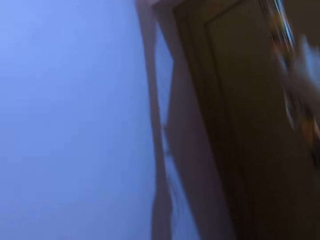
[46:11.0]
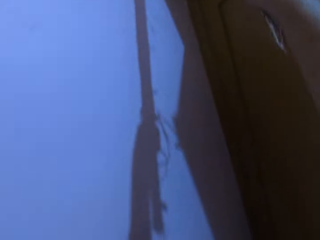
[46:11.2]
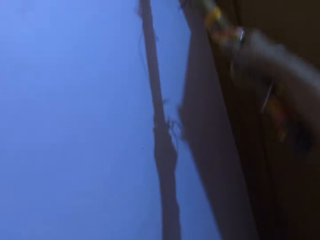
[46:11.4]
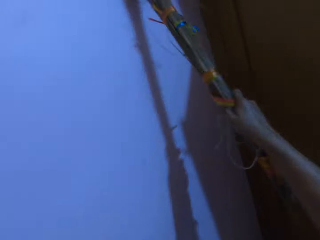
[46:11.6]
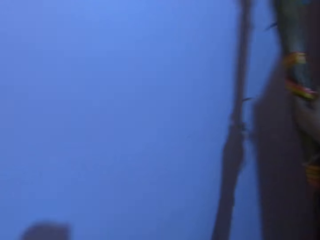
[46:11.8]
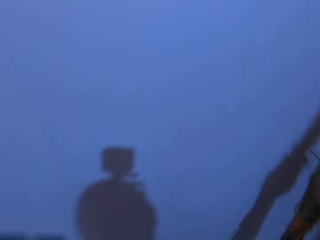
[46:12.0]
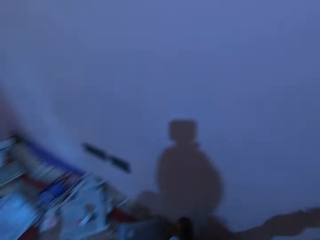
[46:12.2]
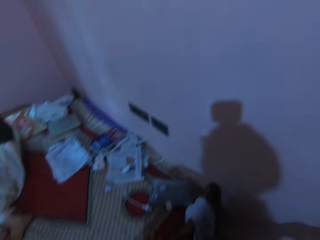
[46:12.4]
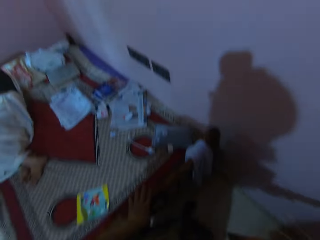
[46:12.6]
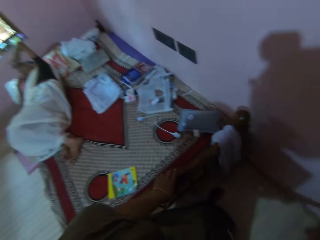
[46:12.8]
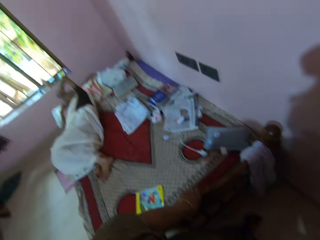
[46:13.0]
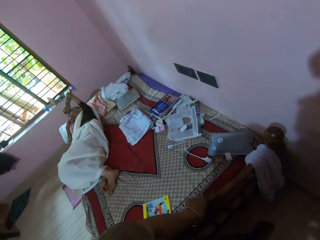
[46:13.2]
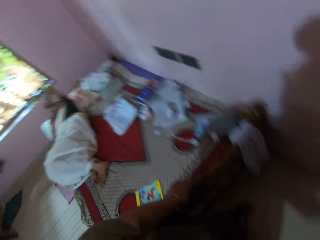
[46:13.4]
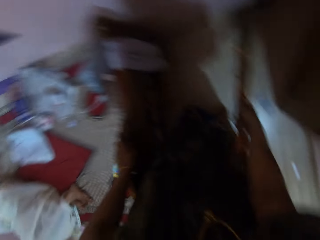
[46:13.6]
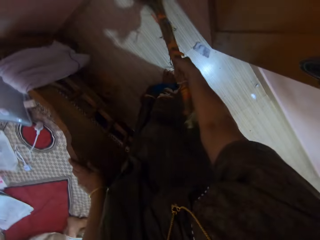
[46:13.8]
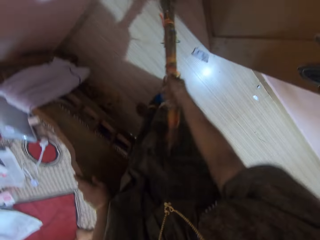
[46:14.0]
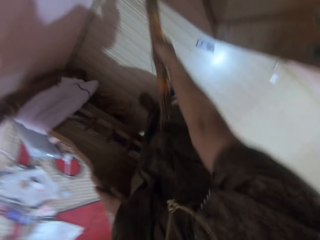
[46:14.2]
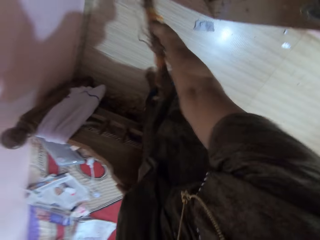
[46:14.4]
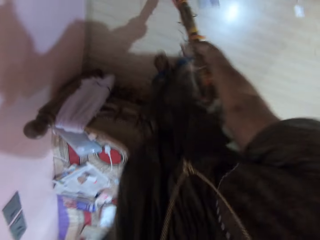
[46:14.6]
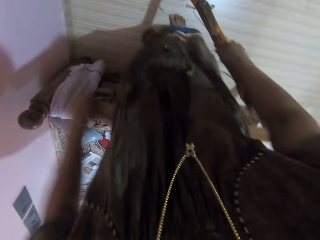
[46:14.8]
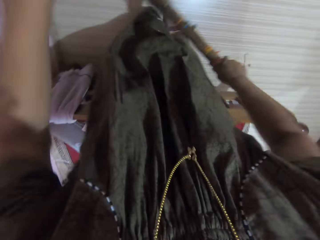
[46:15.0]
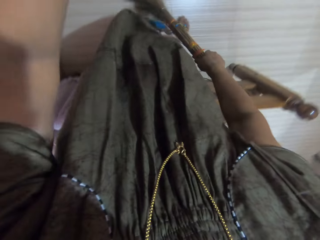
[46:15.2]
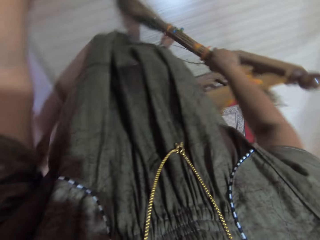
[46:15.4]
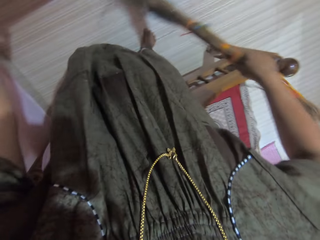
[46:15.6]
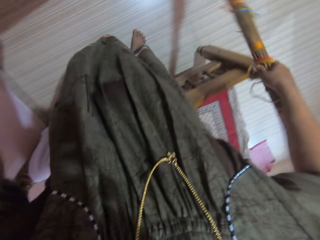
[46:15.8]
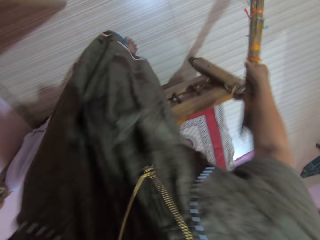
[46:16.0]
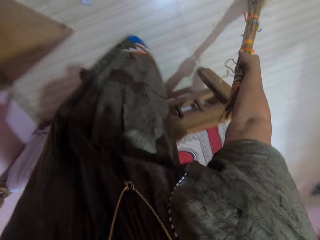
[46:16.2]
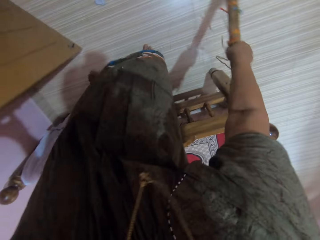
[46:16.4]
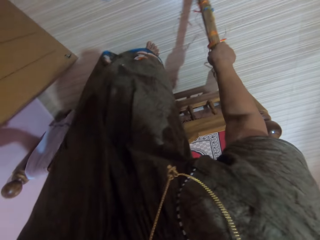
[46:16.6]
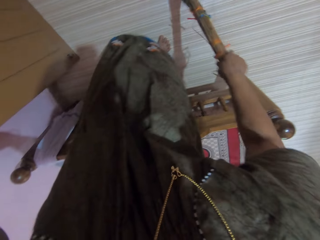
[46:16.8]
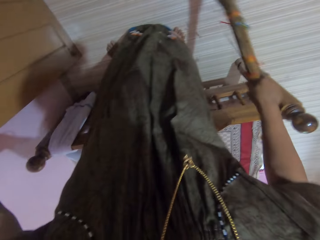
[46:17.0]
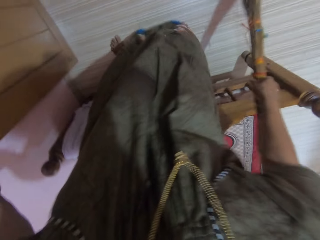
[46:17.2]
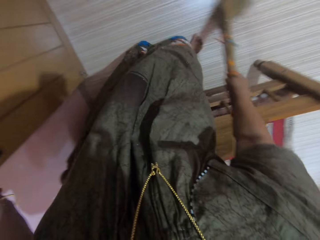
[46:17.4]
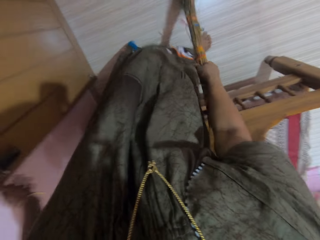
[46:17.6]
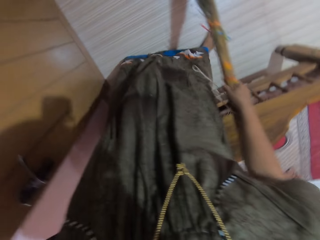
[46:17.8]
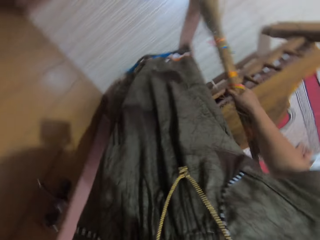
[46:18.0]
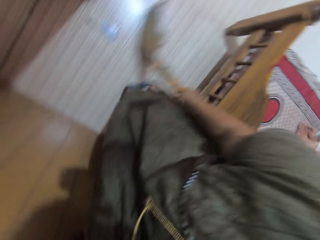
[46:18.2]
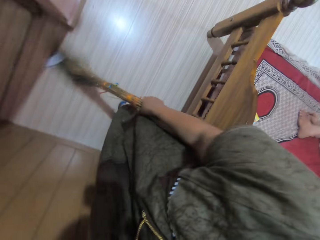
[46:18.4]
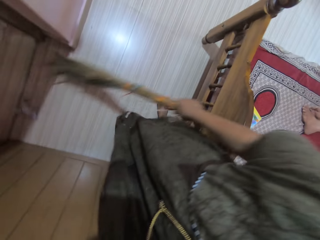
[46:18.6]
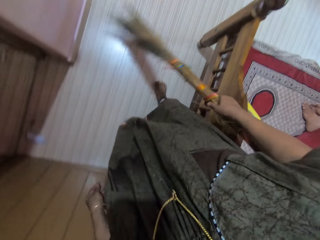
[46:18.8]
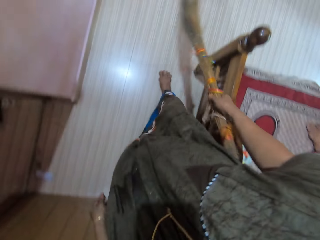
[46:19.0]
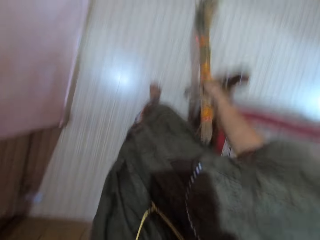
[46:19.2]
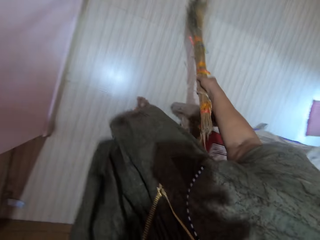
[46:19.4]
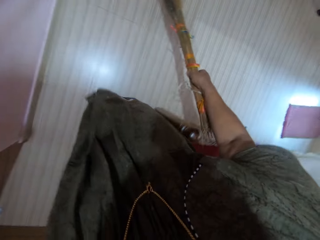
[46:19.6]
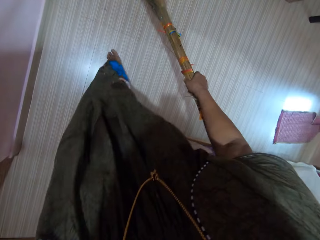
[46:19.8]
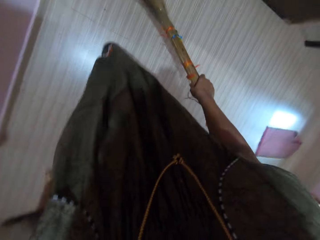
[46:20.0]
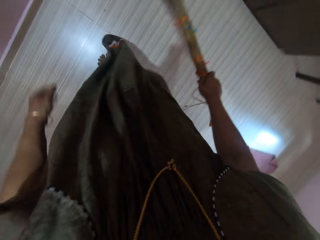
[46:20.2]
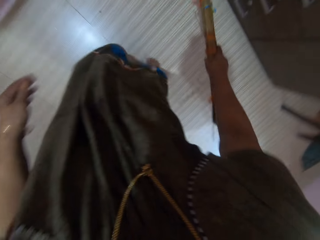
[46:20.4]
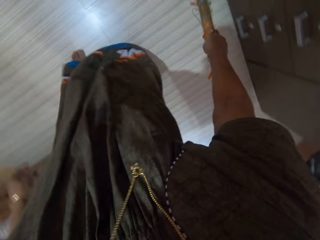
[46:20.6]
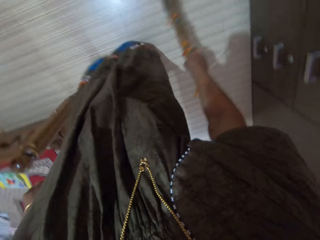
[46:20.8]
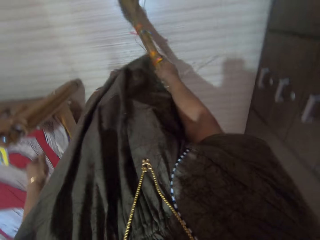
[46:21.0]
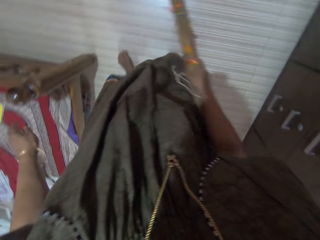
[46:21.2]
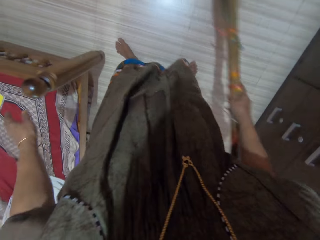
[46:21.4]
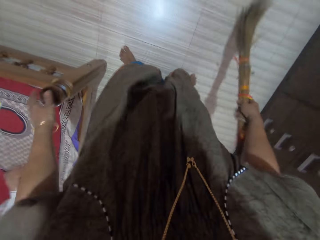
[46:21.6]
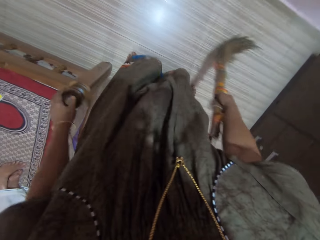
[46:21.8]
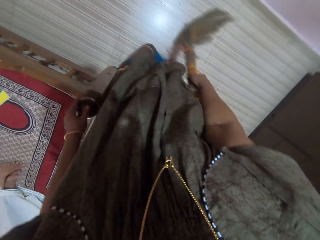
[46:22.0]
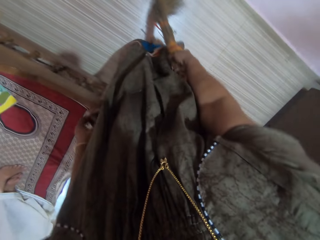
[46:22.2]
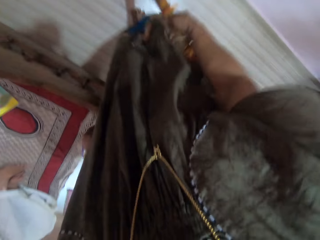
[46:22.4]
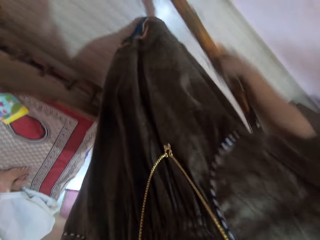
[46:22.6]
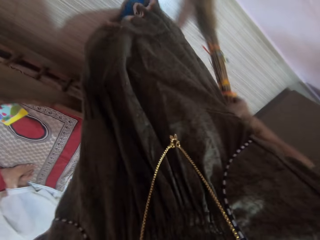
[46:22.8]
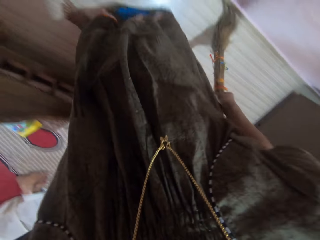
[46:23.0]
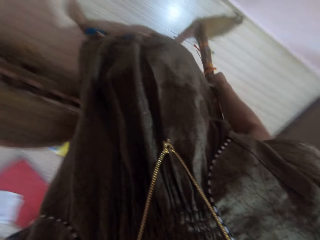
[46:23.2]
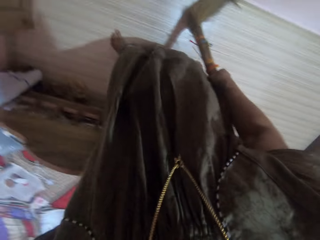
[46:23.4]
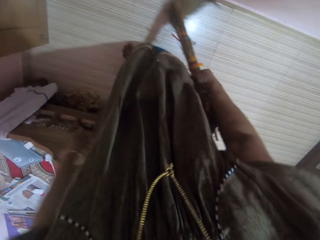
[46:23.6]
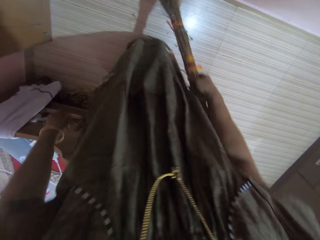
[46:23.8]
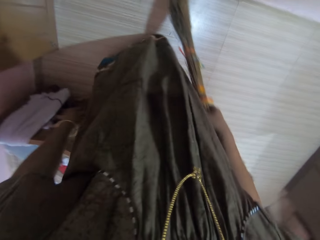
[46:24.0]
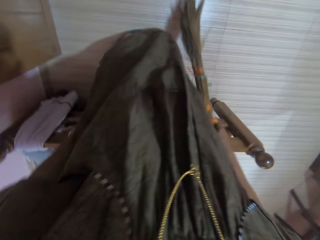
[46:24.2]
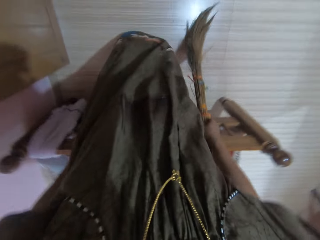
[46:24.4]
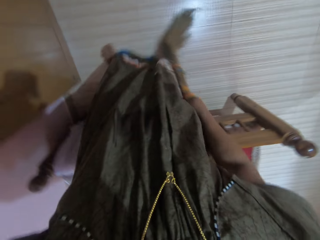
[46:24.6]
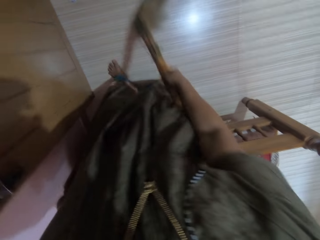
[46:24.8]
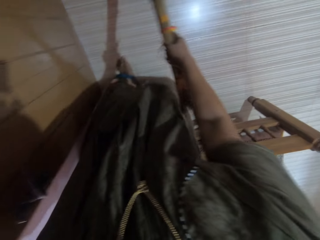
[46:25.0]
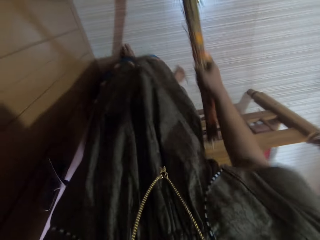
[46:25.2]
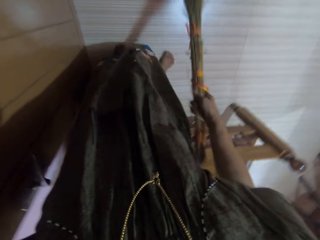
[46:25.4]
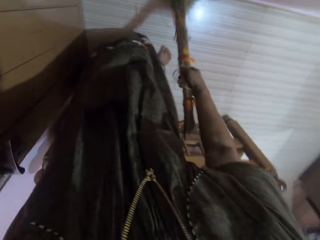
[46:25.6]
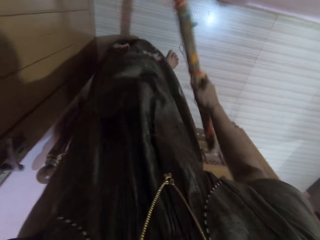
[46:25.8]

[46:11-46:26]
A person lies on a bed. The camera wearer sweeps the floor with the broom in her right hand. She pulls the door with her left hand. She opens wide the room door. She walks around the room. She sweeps the floor. She touches the edge of the wooden bed frame with her left hand.

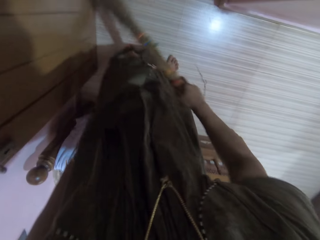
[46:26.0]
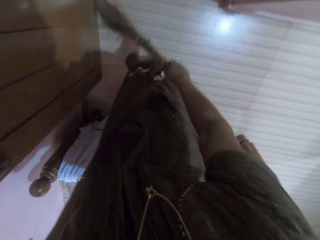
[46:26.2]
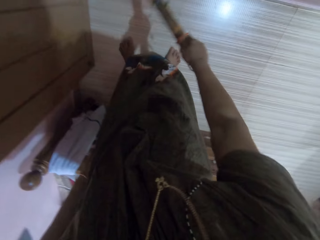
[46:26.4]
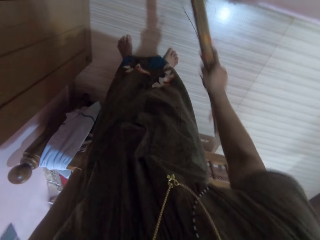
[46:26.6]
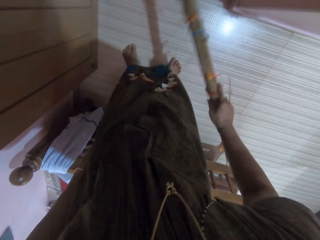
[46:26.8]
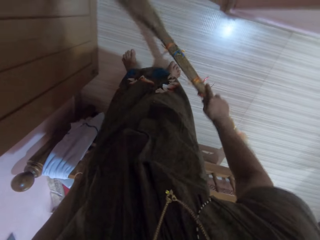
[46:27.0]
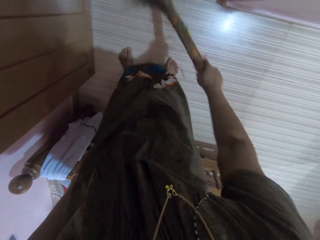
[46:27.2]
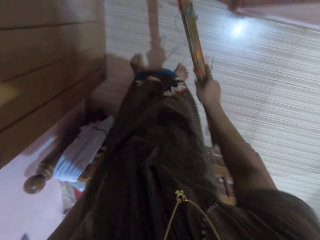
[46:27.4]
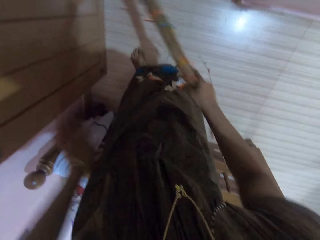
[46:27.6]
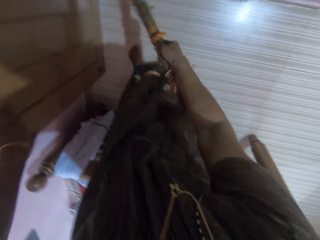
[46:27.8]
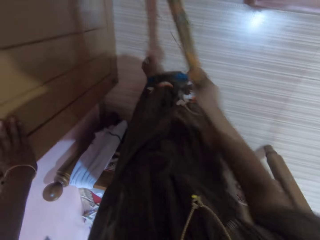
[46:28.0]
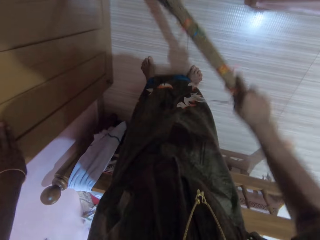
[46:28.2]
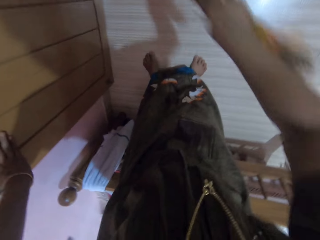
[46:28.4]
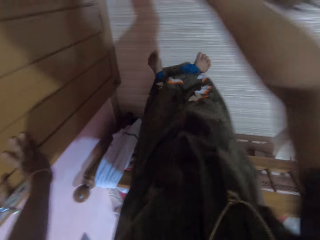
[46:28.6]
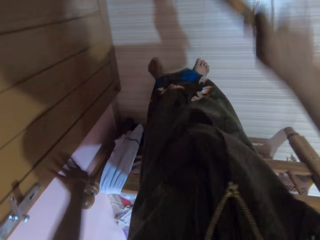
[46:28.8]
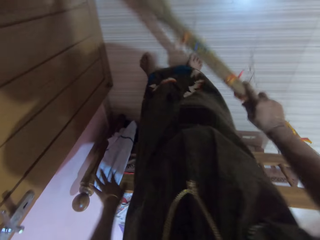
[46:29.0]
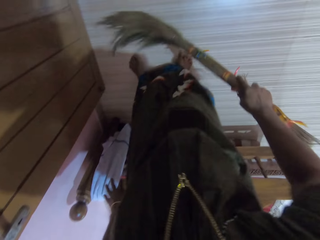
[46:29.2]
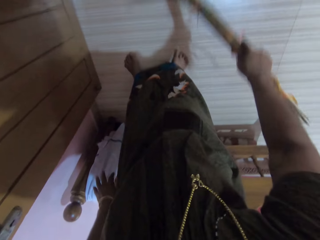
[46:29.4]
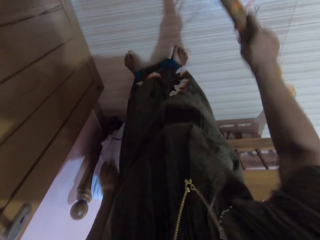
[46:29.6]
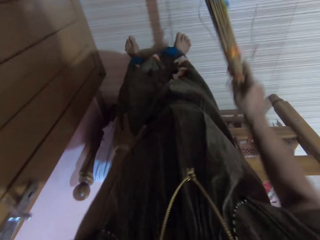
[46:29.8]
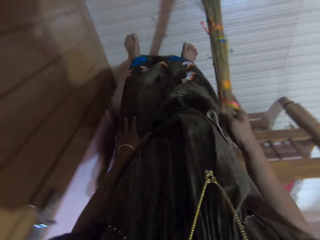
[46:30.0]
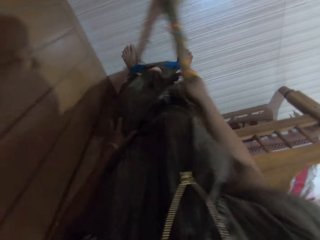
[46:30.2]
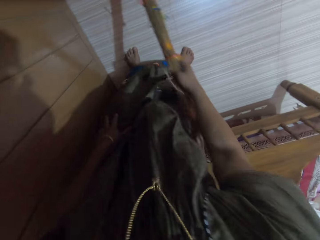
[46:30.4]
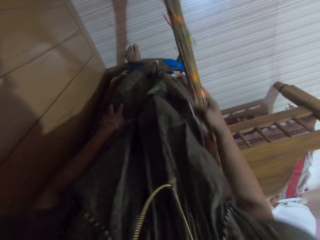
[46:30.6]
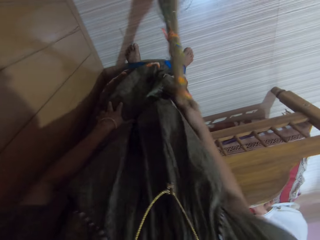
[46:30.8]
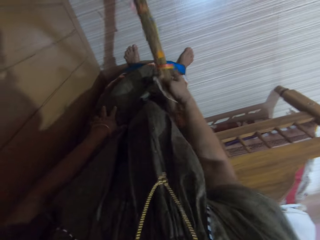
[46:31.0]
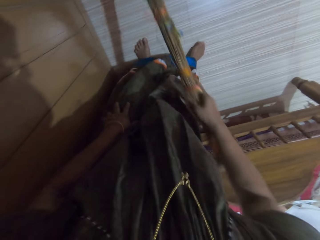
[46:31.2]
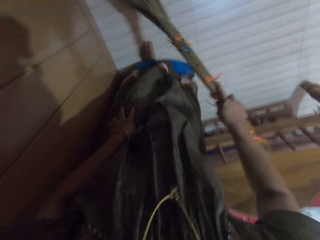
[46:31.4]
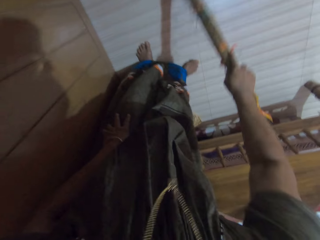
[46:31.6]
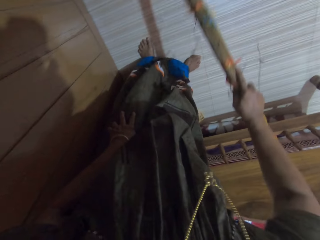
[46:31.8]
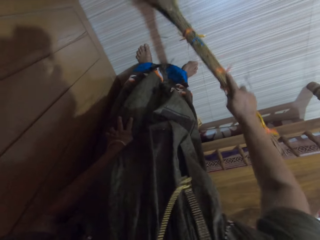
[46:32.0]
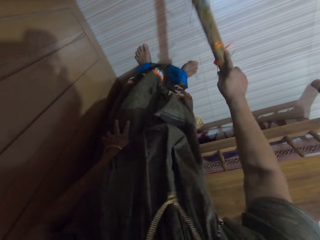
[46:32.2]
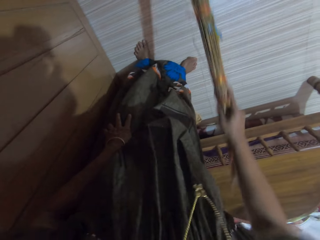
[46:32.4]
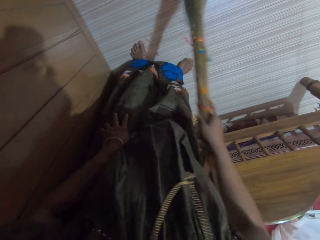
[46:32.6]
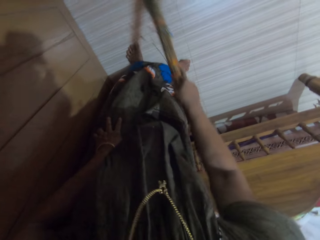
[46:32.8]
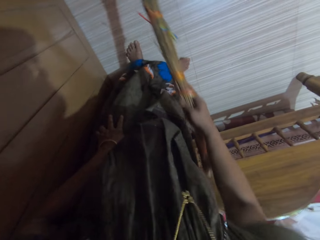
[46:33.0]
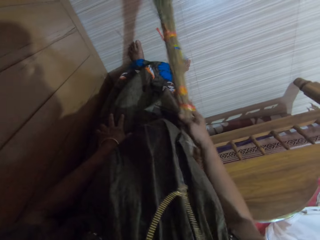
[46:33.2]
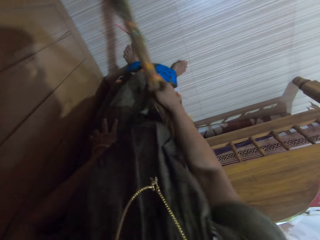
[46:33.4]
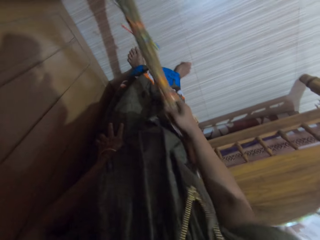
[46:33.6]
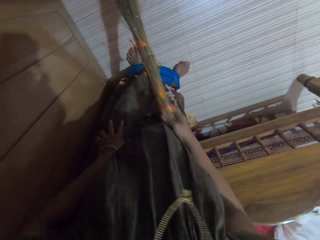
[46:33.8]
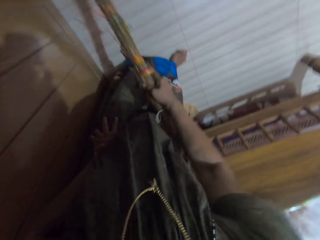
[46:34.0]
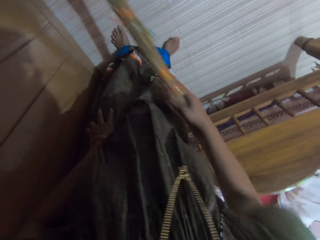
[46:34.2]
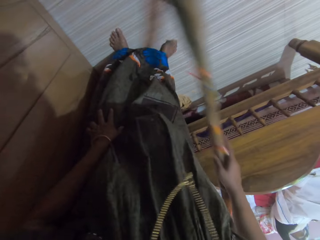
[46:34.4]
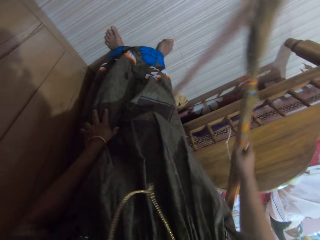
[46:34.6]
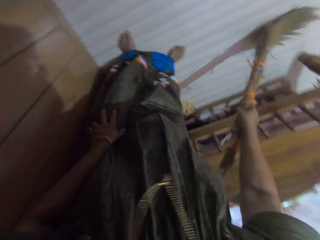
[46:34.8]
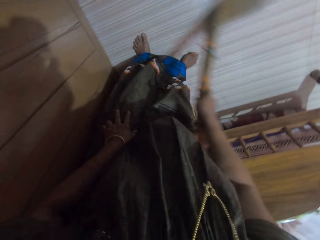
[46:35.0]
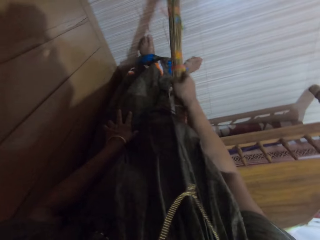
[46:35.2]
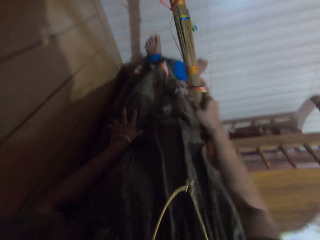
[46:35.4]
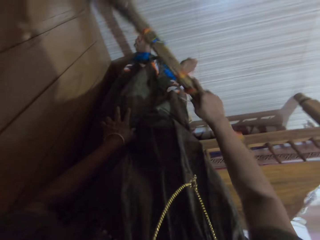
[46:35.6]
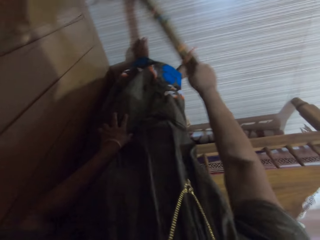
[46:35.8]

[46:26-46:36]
The camera wearer pushes the door with her left hand.
